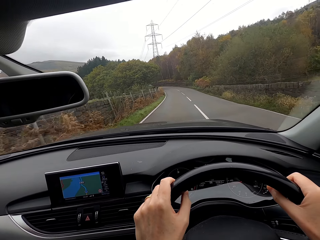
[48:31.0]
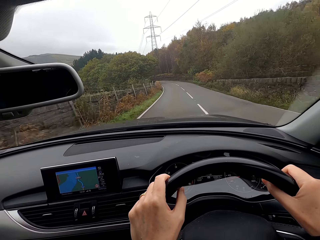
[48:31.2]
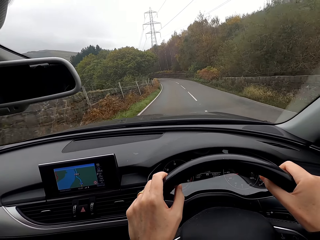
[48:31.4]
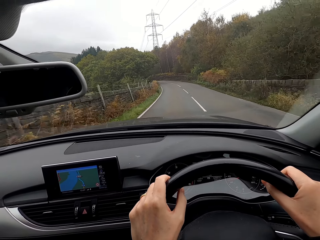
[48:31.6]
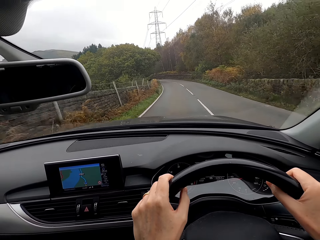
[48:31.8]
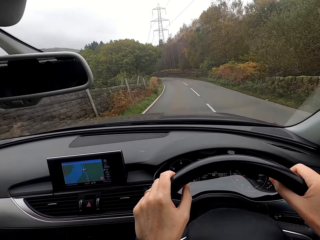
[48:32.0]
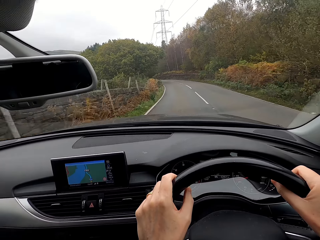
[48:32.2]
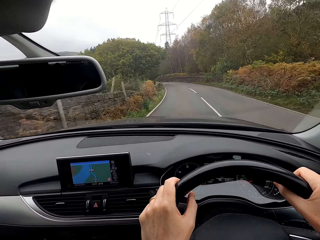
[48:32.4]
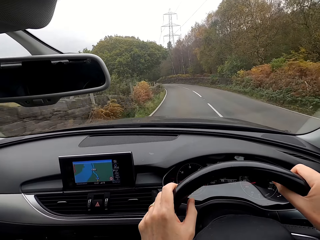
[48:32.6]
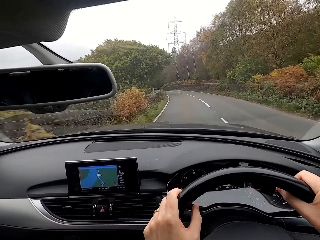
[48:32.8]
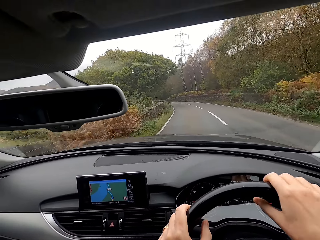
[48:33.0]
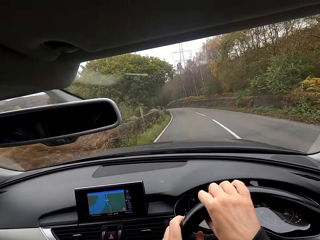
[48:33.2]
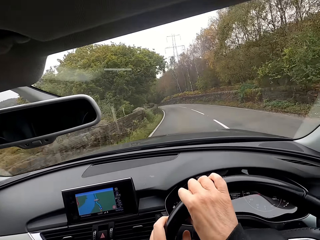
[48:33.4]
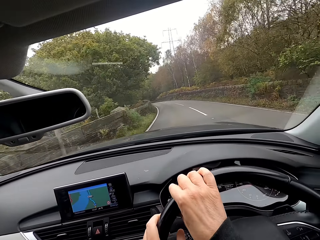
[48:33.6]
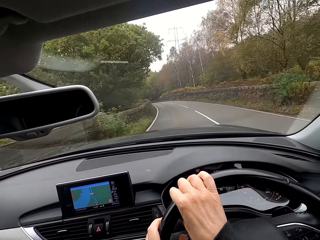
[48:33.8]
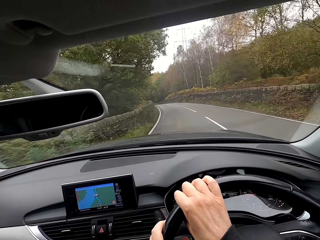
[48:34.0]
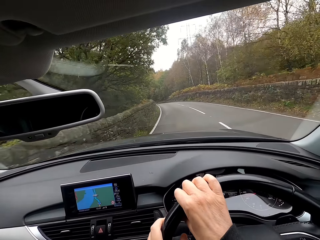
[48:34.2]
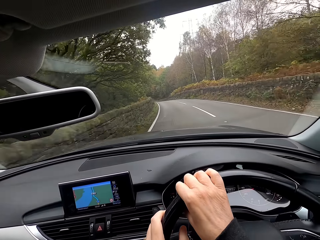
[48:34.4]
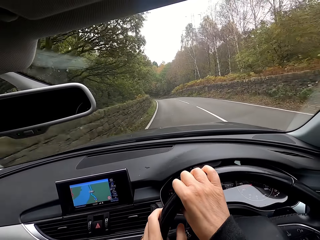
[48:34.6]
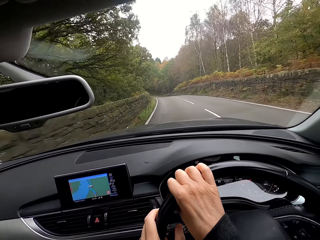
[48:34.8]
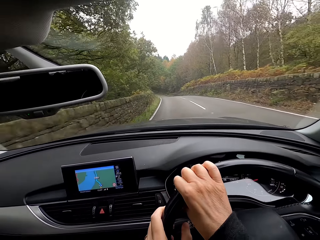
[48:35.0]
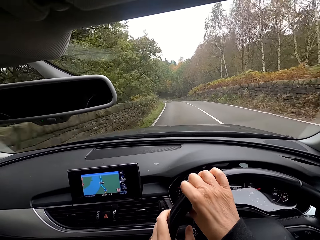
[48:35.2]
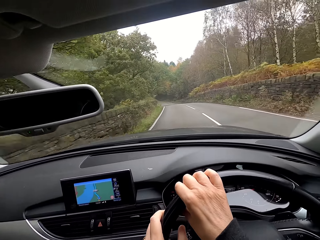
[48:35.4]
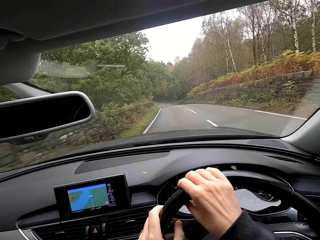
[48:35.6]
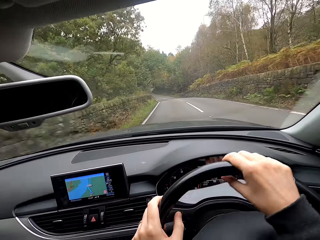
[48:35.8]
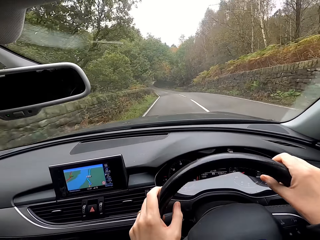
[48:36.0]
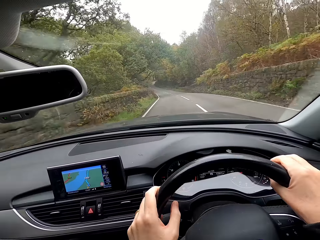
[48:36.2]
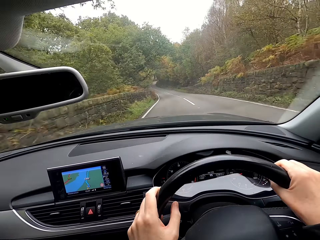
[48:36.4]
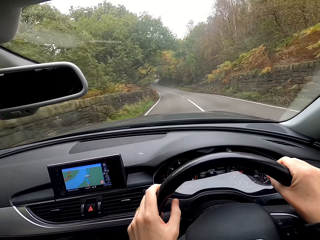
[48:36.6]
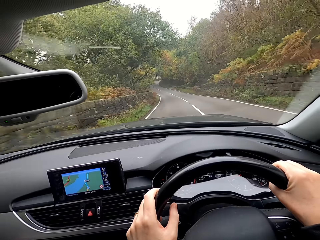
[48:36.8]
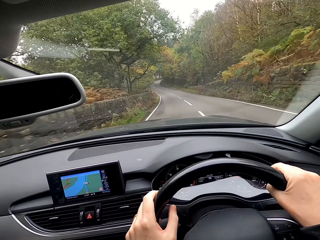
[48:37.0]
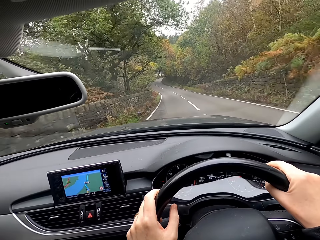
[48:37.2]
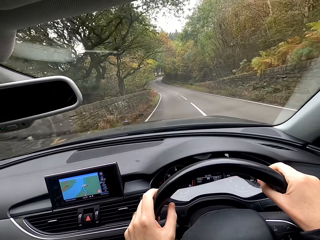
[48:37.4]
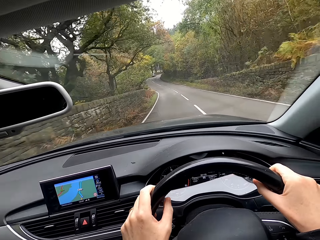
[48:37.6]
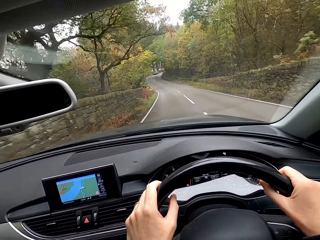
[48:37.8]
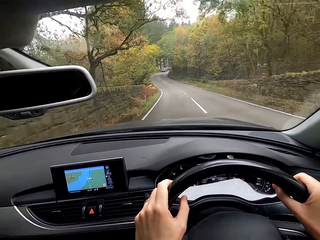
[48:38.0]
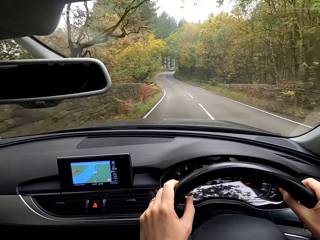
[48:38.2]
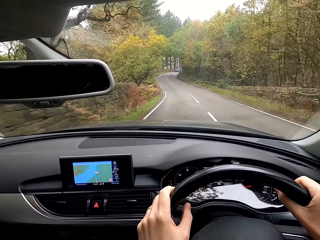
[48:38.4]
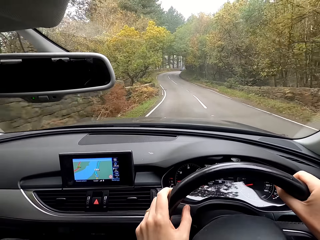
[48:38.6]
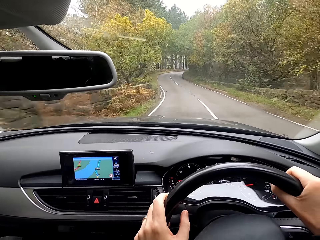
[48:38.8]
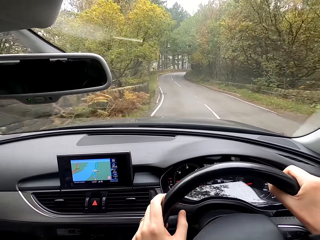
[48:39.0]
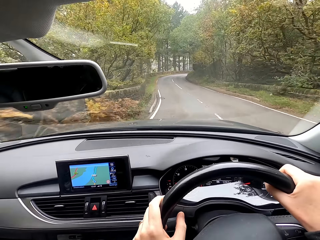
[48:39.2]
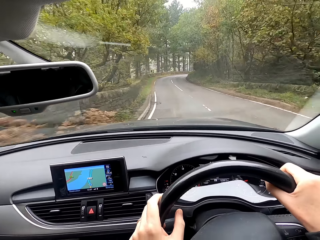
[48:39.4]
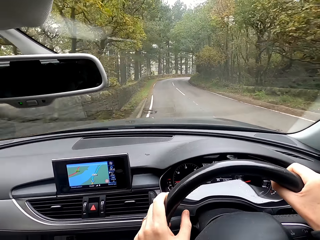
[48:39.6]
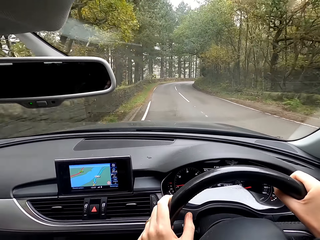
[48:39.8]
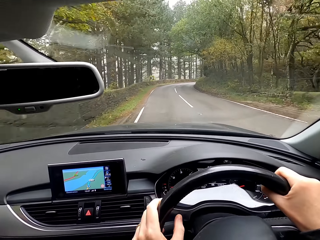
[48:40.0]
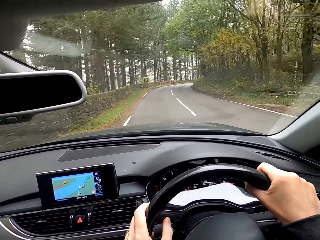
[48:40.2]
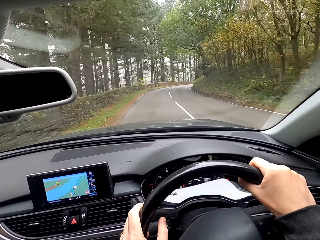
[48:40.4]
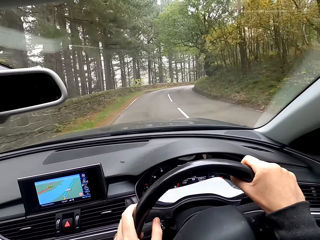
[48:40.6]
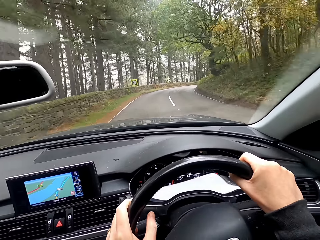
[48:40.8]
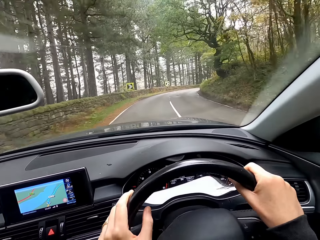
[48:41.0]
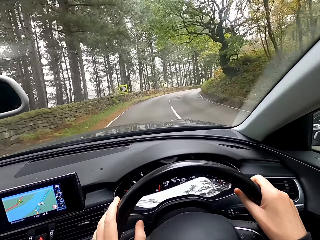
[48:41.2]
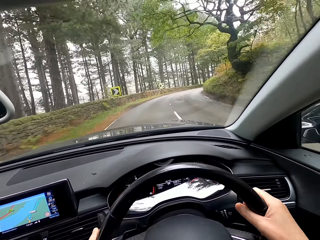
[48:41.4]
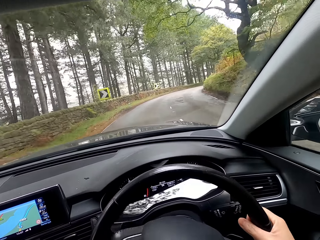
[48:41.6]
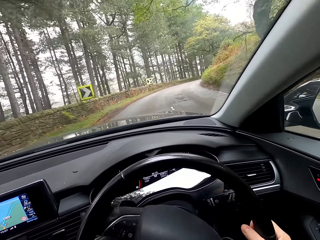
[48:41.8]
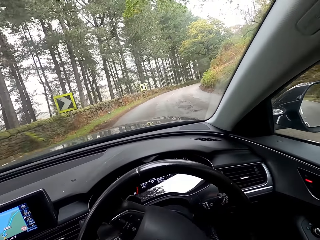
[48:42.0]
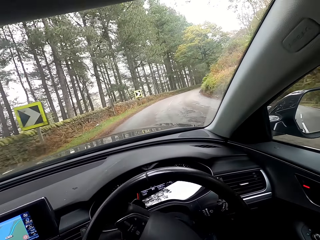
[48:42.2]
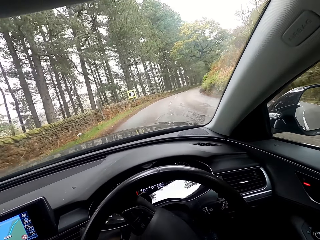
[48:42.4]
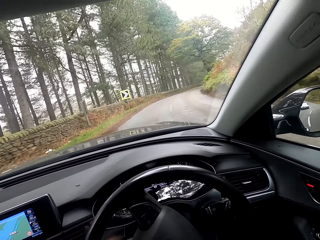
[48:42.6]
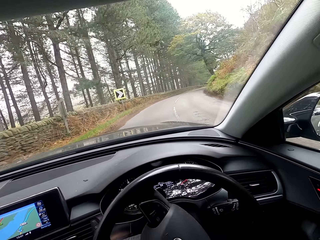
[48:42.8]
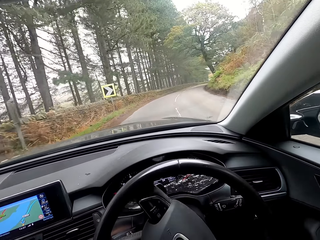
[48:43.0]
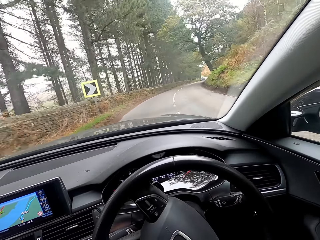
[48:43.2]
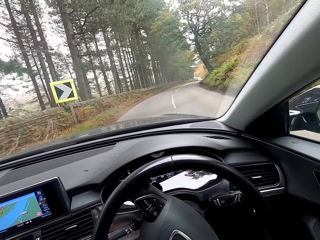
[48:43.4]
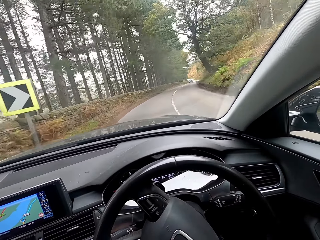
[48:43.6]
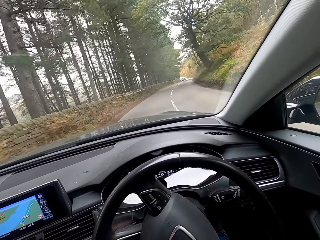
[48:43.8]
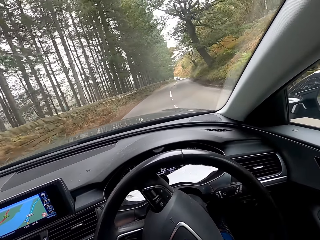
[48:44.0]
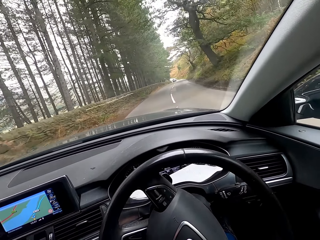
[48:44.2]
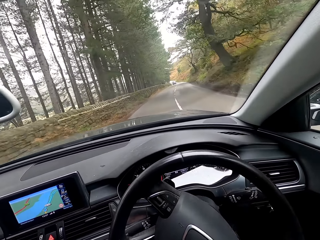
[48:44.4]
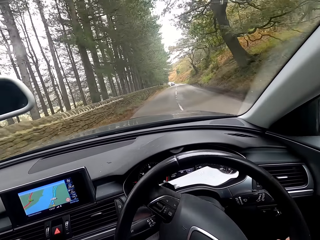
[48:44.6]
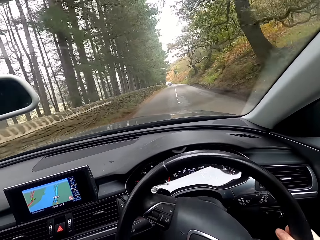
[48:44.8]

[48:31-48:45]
The camera wearer turns the steering. They drive the car.

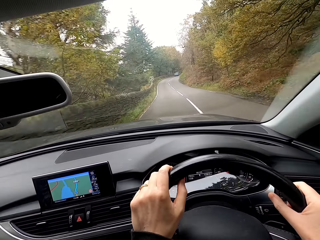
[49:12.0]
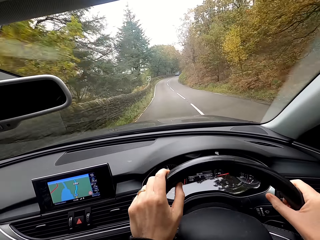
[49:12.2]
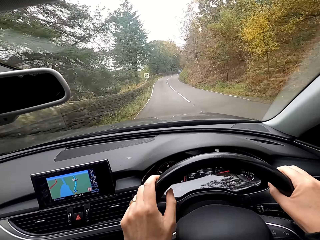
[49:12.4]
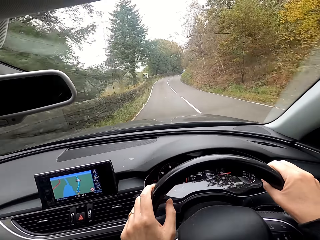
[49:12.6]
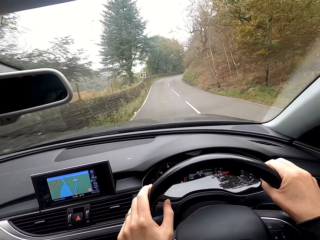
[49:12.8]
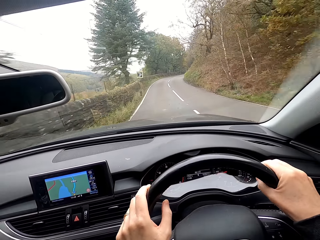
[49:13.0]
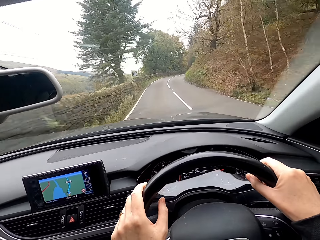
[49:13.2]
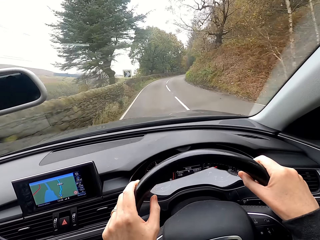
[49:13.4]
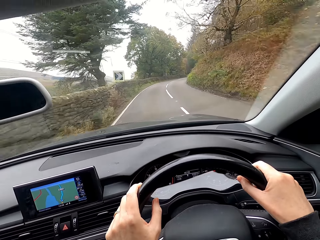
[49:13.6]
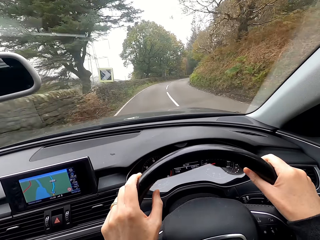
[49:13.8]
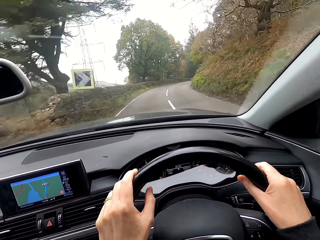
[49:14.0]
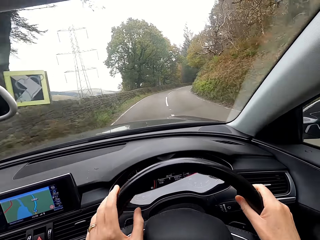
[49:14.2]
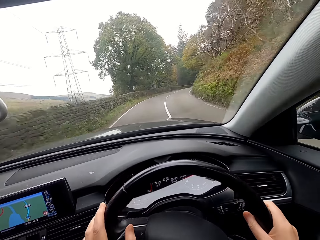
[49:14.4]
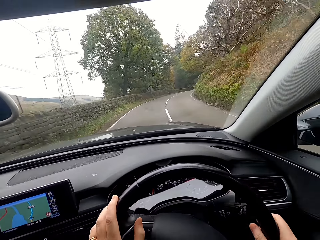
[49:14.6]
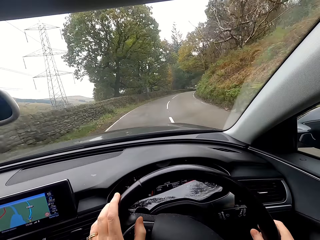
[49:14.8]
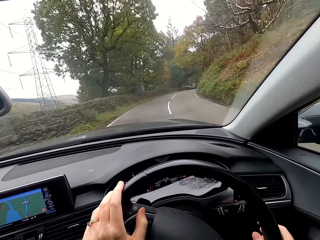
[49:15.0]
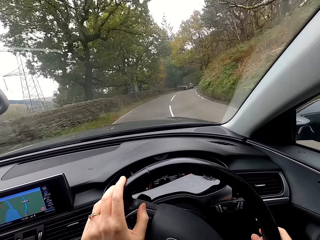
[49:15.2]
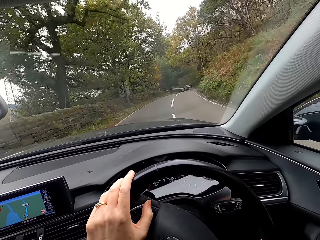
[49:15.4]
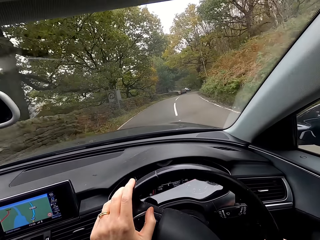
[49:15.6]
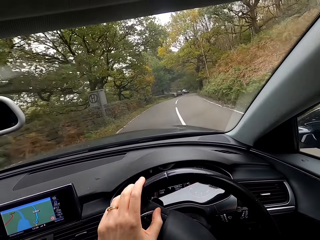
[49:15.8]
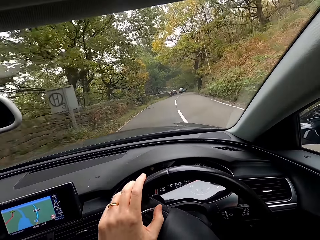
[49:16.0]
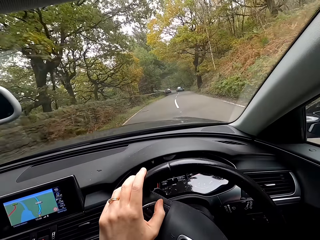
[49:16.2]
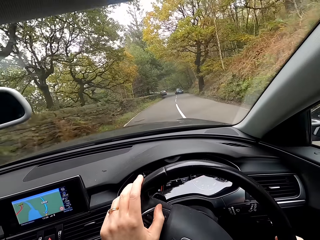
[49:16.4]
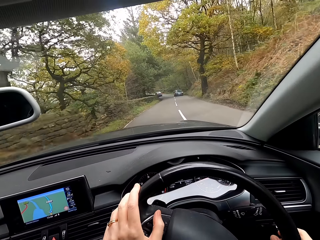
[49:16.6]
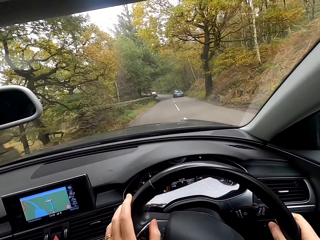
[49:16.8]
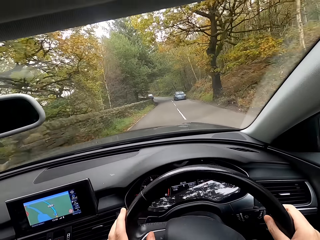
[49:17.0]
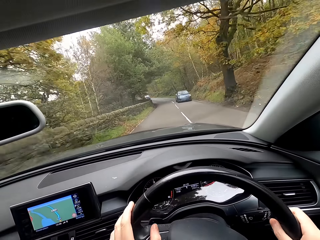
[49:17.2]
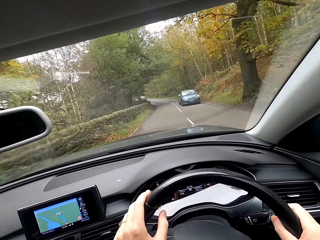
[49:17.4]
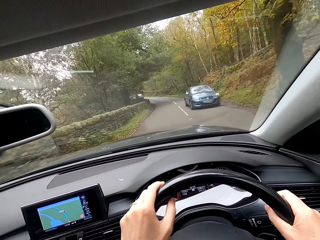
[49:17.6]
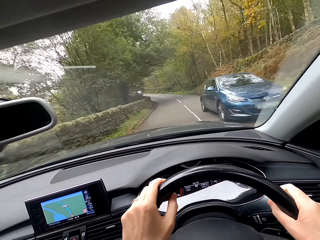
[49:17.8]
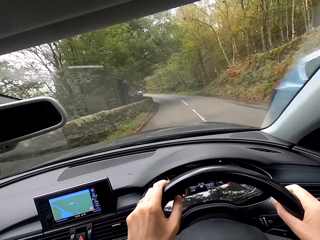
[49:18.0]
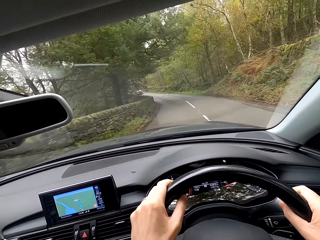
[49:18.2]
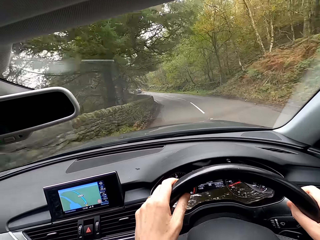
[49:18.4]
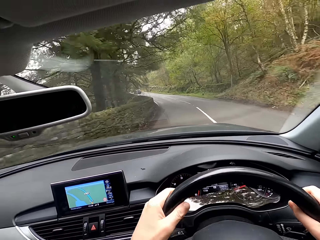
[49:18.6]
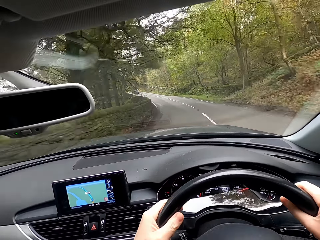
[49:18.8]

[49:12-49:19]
The camera wearer turns the steering.
